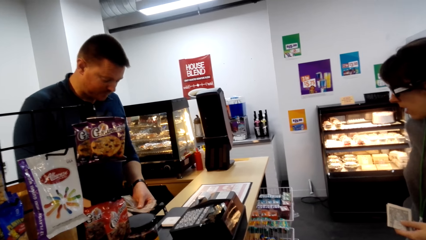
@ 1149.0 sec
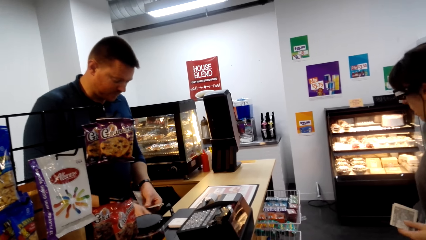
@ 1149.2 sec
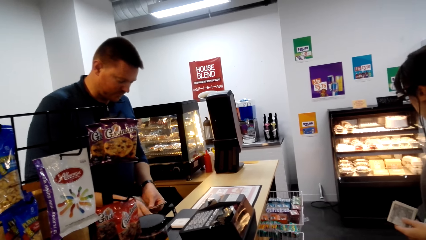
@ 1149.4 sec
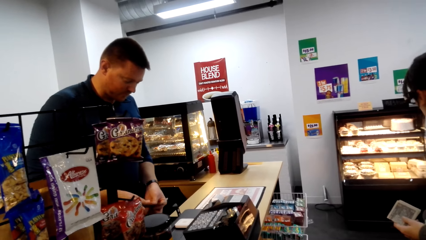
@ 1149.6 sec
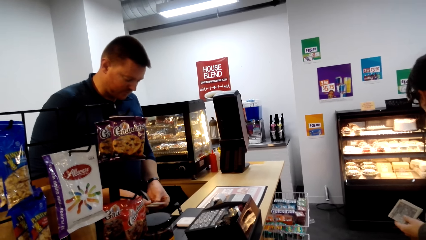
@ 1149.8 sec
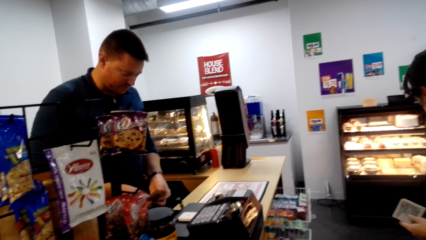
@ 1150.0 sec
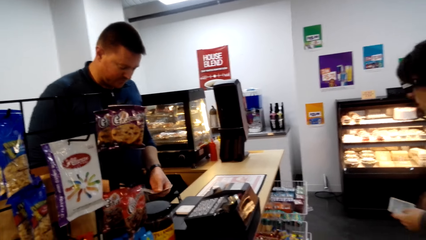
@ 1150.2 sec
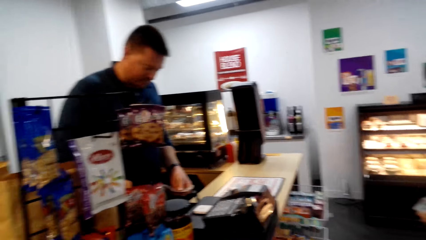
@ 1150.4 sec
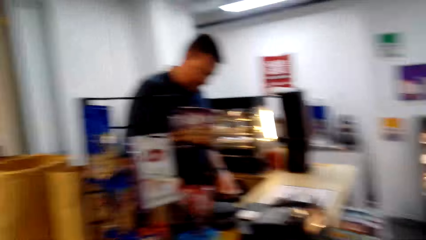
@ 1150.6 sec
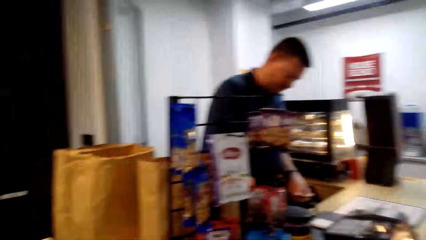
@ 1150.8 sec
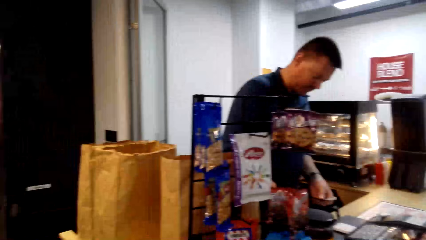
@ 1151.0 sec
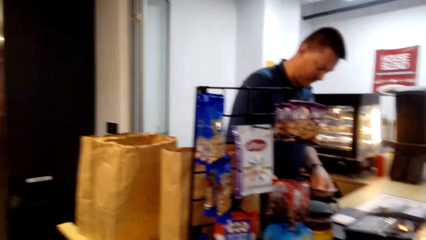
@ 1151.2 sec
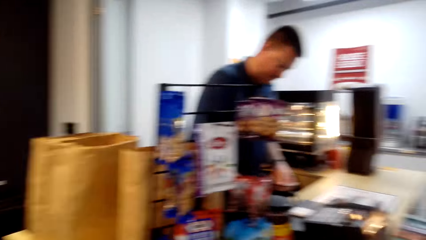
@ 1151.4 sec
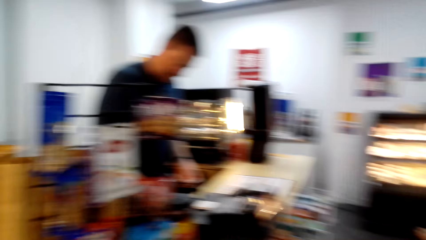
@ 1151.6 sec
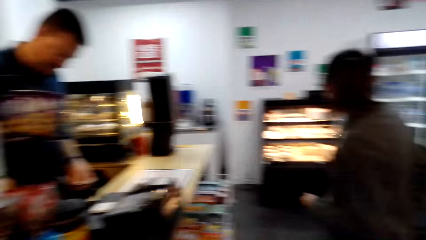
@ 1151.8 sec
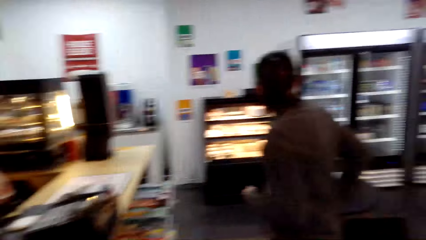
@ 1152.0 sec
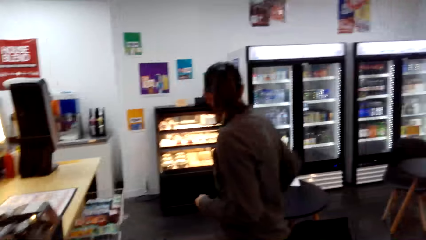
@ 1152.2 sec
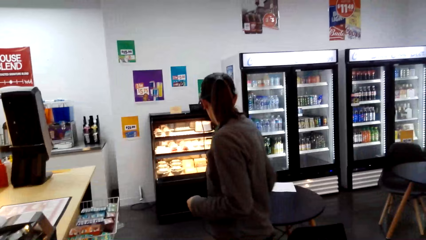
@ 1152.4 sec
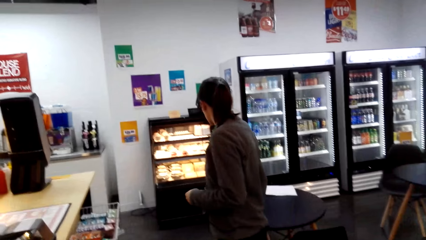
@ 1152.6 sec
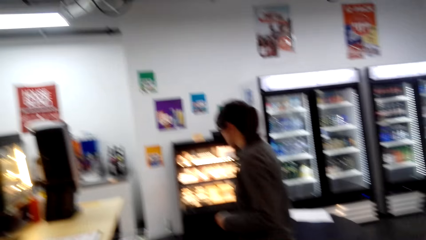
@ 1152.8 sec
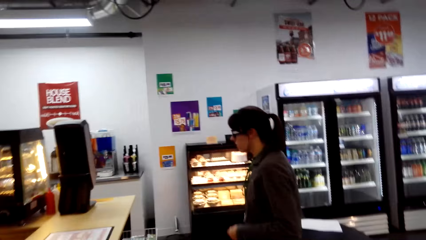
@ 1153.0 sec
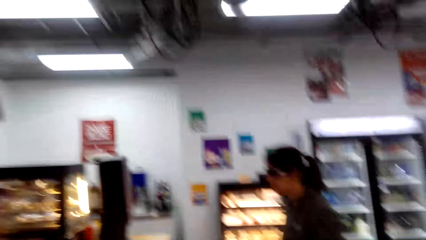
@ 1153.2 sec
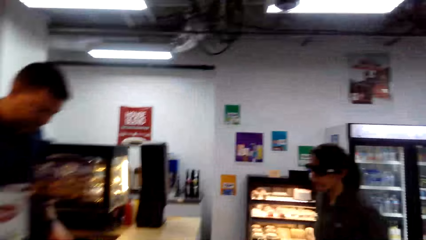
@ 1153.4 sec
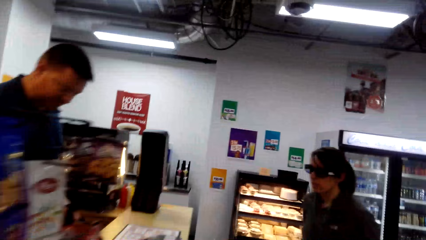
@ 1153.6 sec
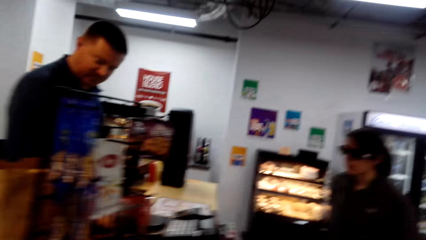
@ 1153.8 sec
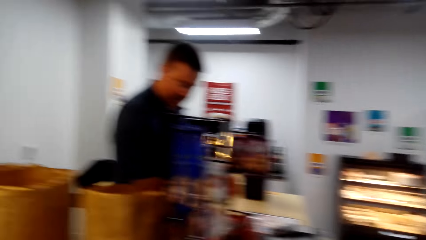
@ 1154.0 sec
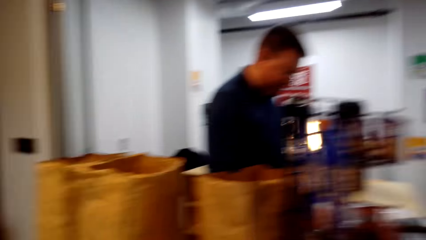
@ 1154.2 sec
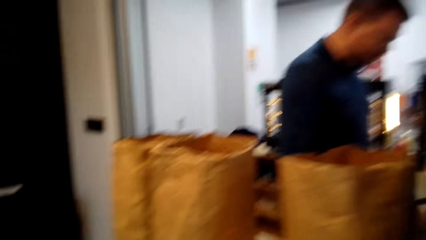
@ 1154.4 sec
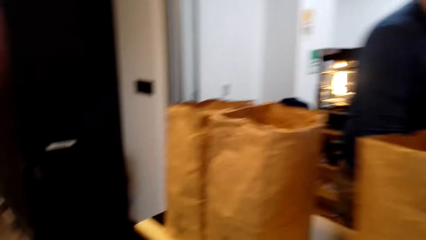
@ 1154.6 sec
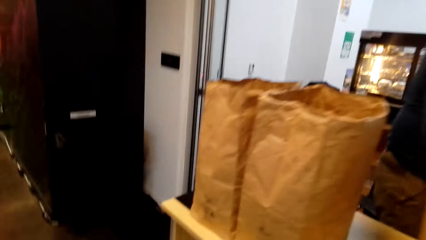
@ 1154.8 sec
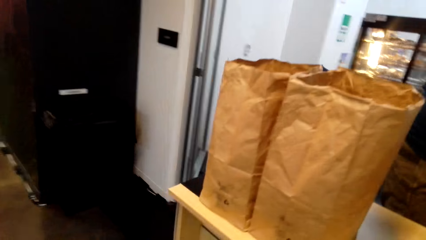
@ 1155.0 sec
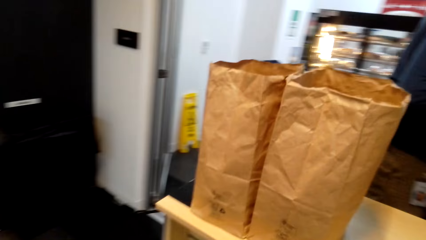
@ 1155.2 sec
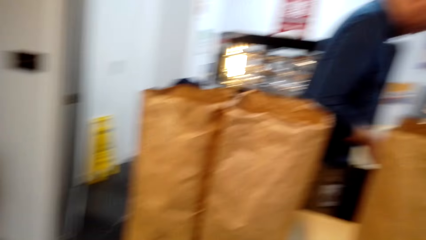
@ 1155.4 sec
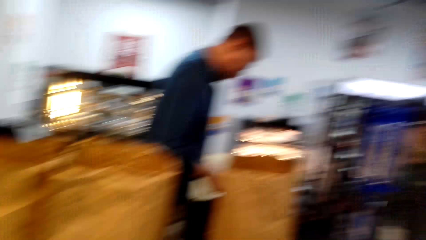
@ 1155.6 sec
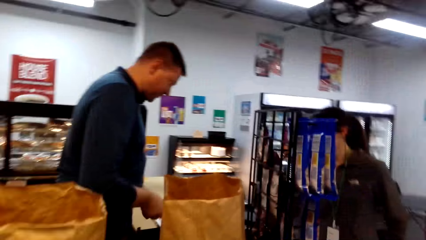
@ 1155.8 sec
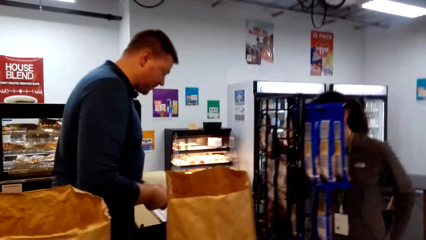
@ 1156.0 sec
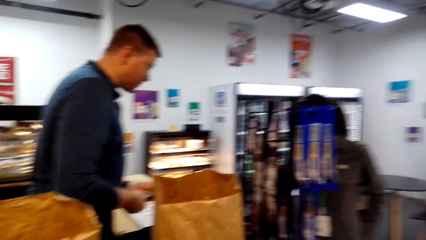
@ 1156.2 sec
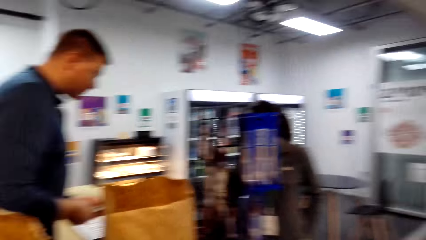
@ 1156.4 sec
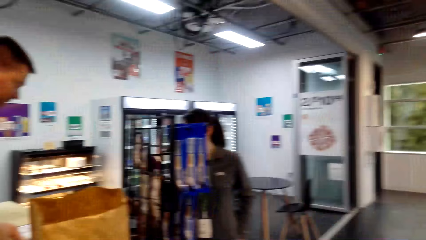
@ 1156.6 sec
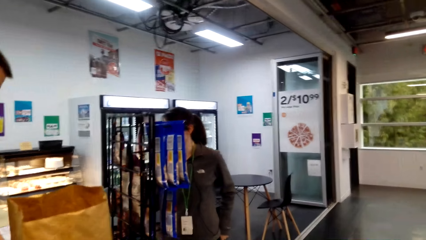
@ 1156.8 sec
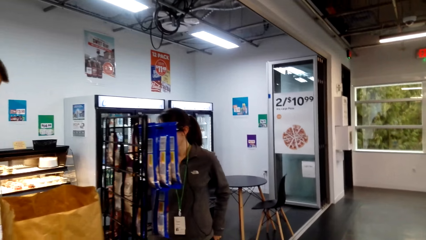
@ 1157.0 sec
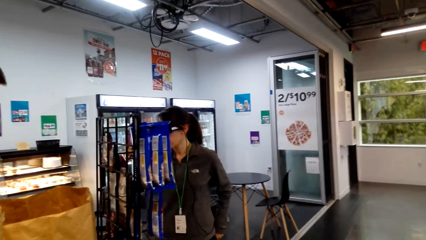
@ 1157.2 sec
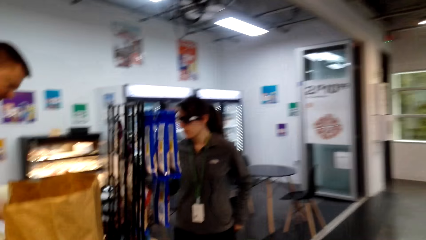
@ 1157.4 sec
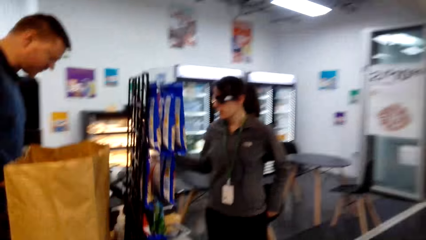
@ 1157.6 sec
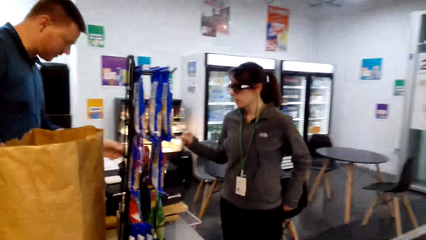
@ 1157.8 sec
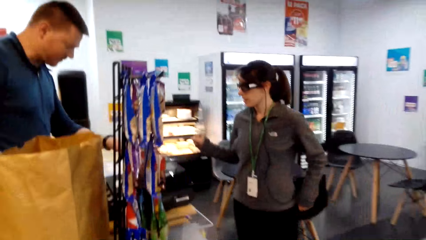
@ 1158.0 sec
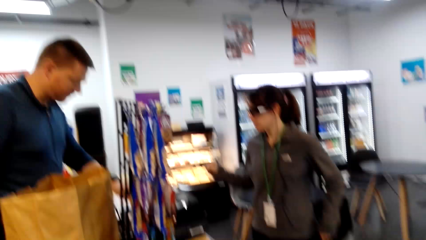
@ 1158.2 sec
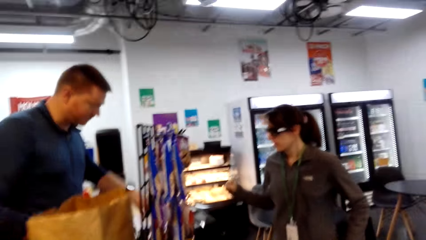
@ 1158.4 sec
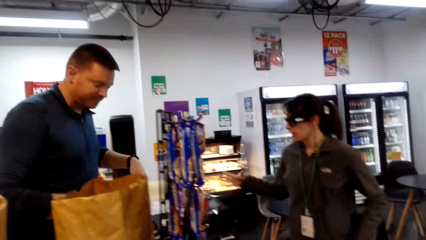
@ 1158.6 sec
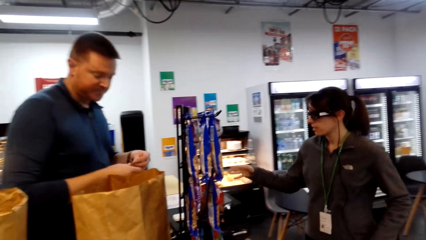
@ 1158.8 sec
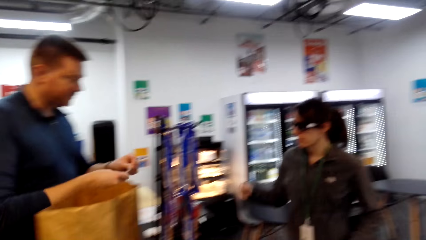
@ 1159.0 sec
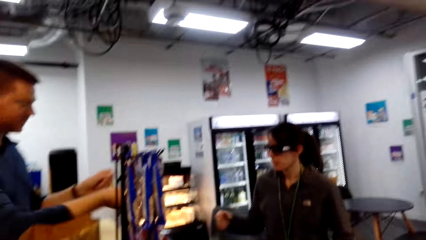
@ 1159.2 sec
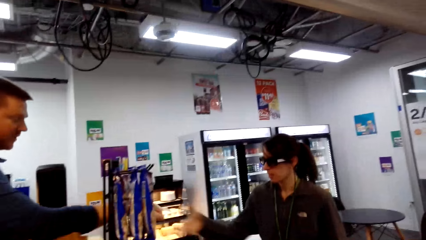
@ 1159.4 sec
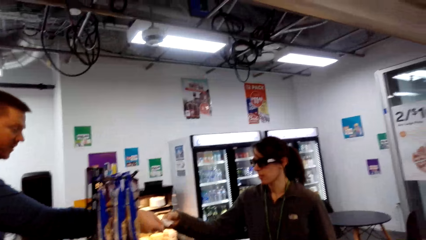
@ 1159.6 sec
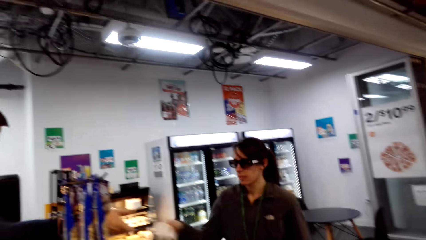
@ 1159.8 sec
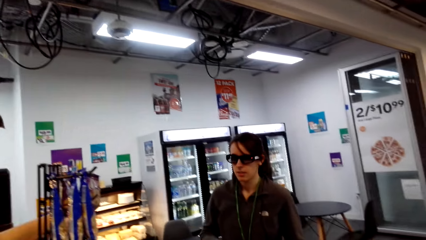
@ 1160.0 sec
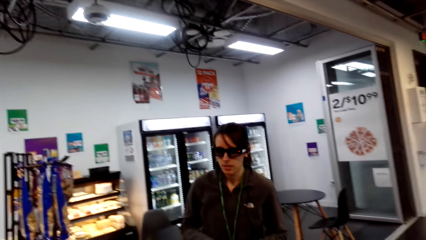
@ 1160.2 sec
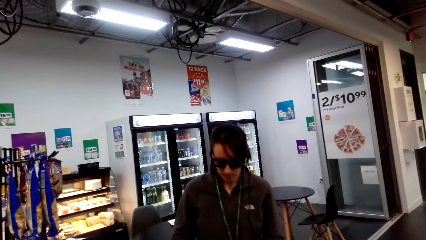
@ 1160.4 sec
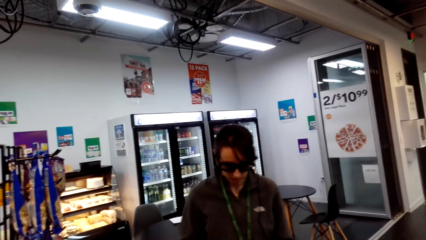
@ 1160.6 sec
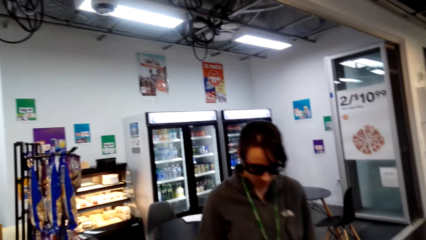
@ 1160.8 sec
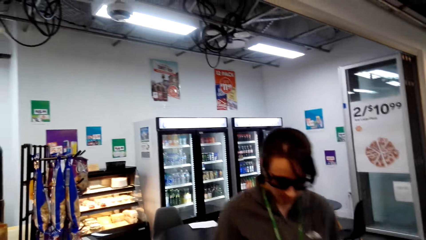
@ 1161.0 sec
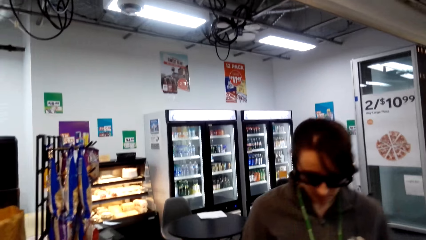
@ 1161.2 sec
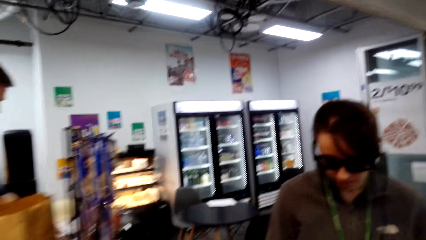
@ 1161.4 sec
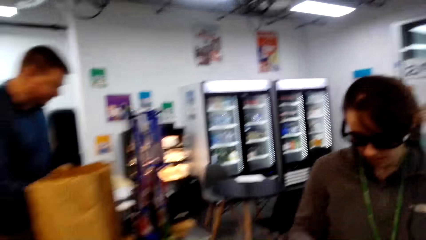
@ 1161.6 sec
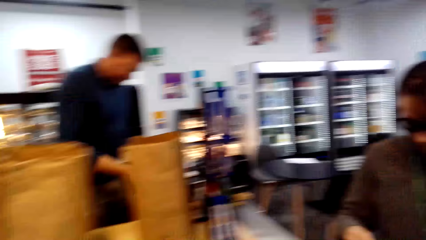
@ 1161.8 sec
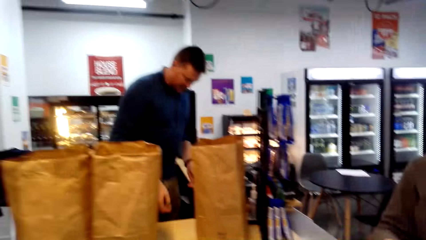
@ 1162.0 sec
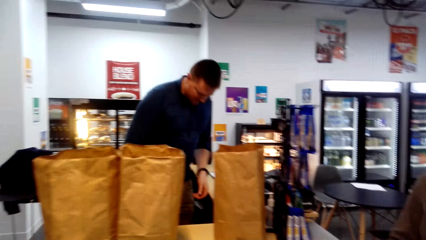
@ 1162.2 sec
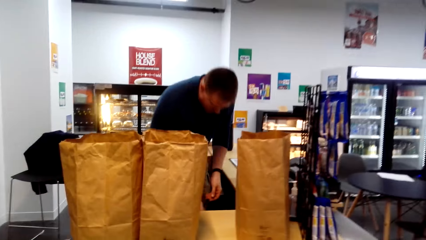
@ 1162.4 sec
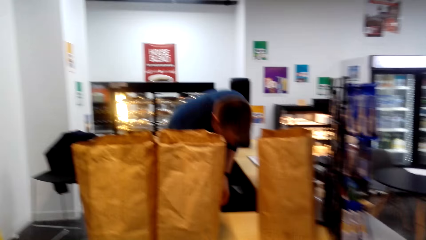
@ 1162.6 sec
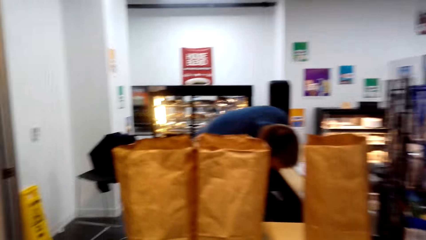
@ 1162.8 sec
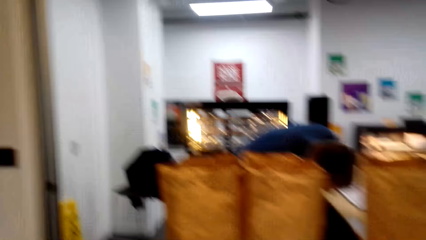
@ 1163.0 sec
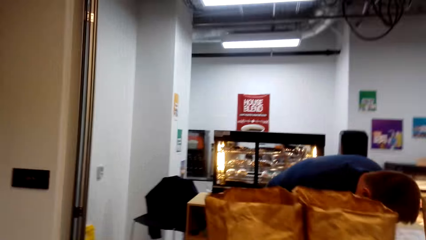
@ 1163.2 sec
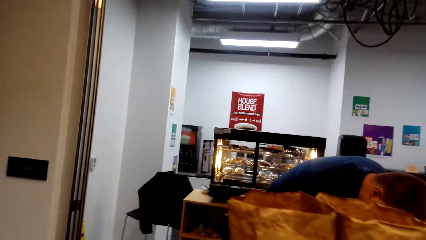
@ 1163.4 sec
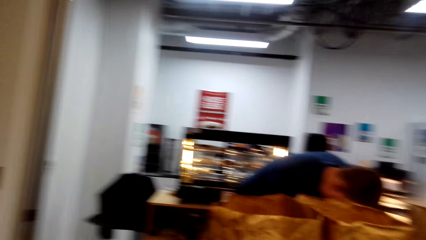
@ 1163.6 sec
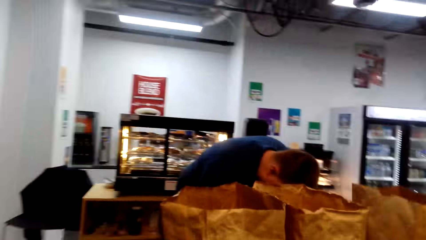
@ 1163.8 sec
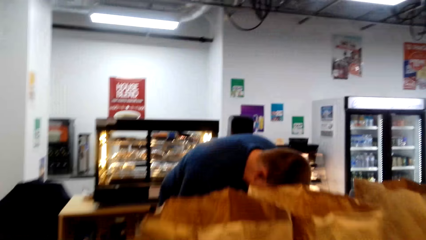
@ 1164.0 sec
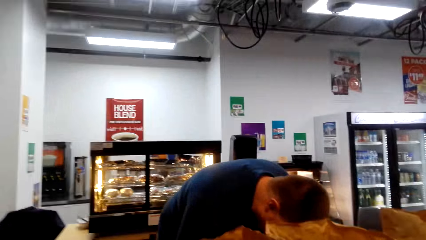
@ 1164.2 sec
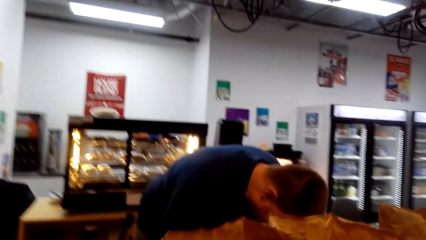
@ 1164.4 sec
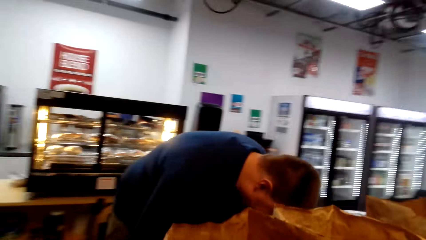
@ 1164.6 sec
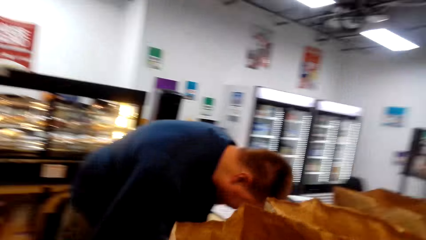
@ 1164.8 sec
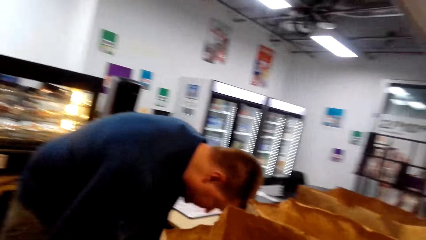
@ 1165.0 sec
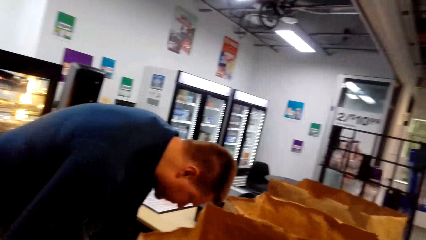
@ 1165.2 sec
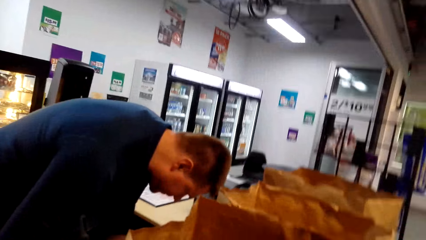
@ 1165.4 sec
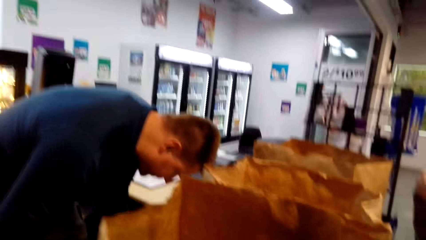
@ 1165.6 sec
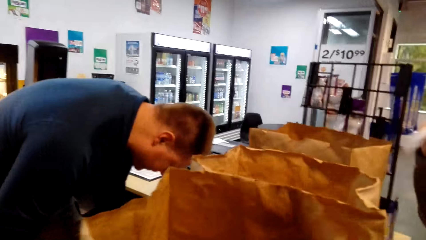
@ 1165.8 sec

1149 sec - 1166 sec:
The camera wearer looks around. A cashier gives a card to a woman. The woman walks around. The camera wearer walks around and carries the bagging.
